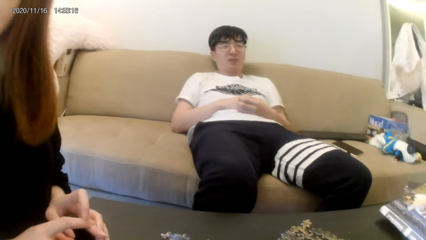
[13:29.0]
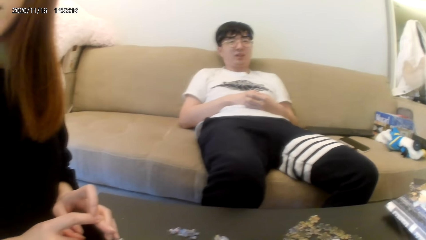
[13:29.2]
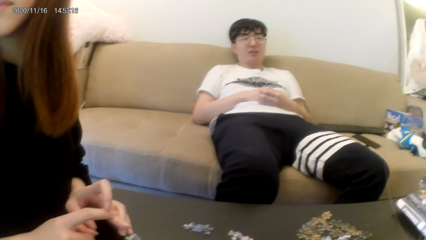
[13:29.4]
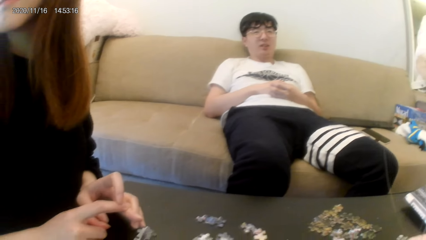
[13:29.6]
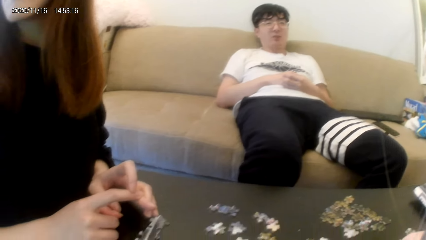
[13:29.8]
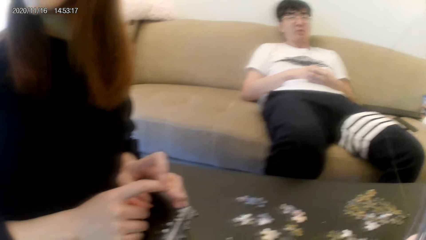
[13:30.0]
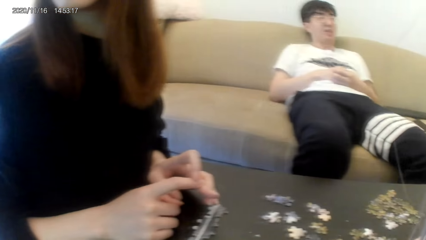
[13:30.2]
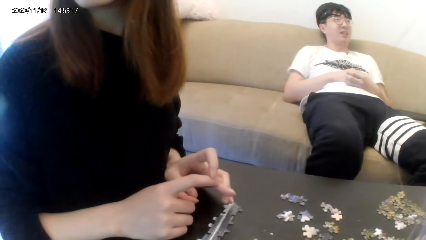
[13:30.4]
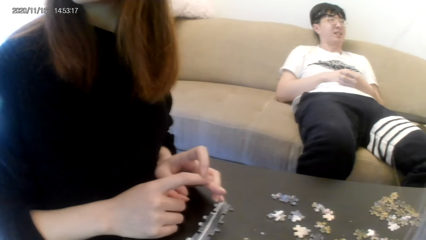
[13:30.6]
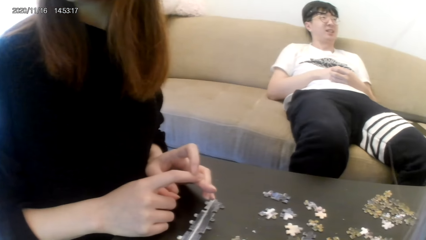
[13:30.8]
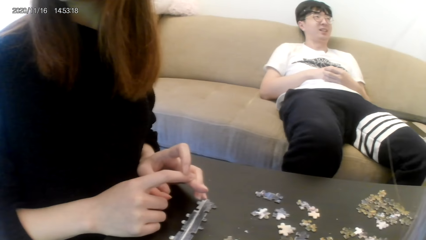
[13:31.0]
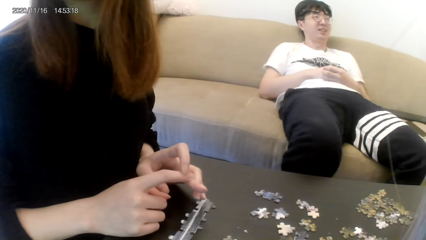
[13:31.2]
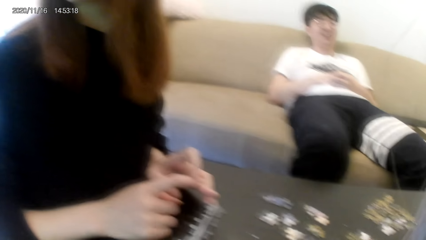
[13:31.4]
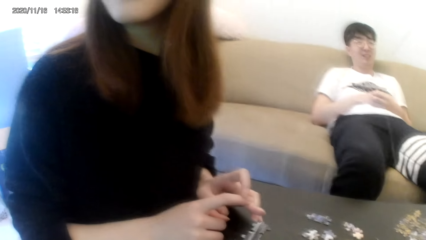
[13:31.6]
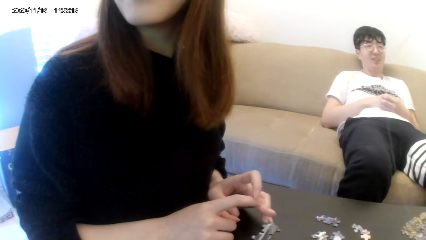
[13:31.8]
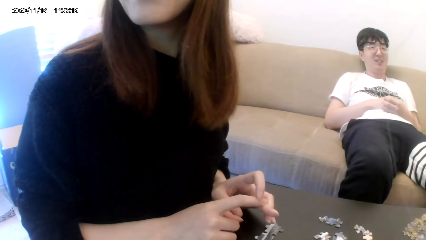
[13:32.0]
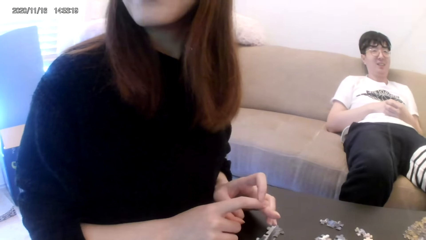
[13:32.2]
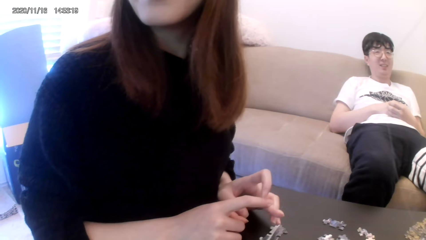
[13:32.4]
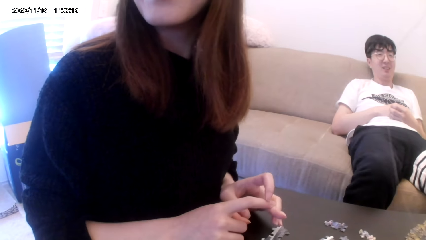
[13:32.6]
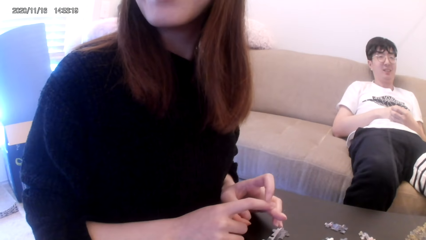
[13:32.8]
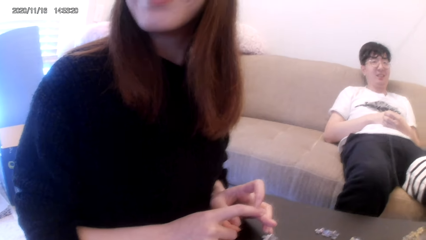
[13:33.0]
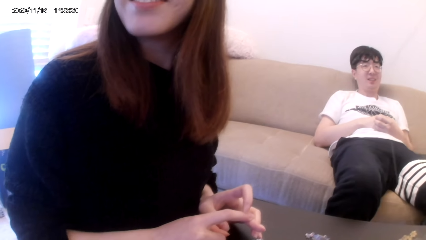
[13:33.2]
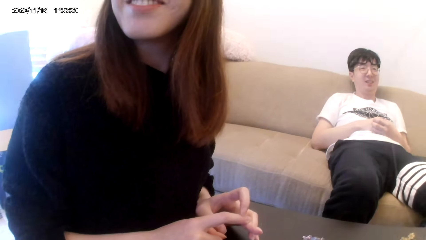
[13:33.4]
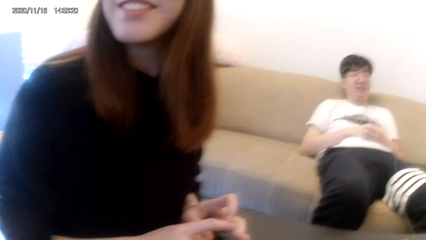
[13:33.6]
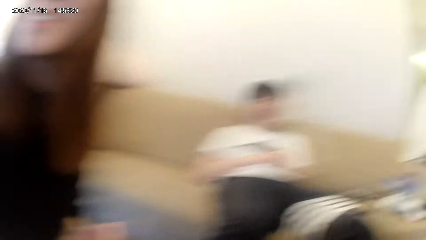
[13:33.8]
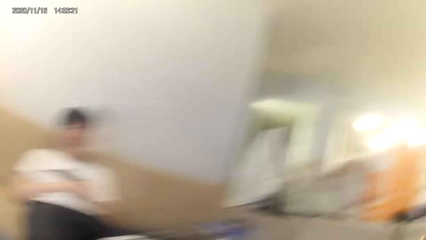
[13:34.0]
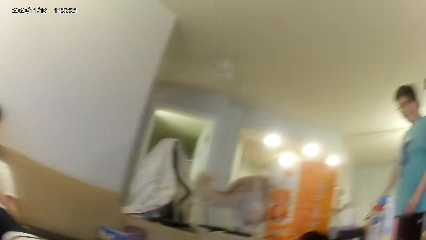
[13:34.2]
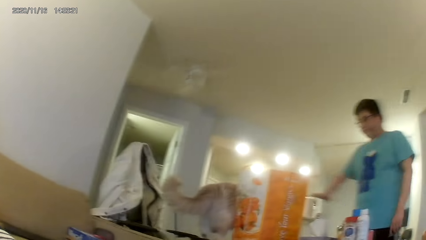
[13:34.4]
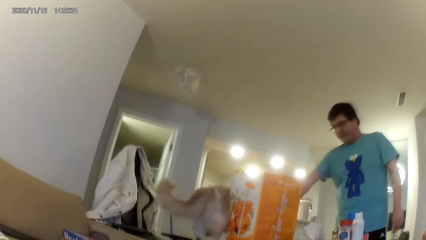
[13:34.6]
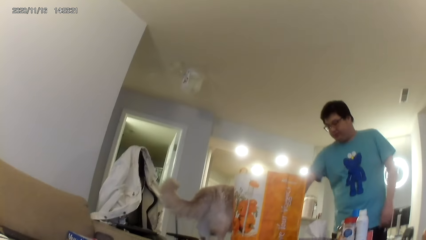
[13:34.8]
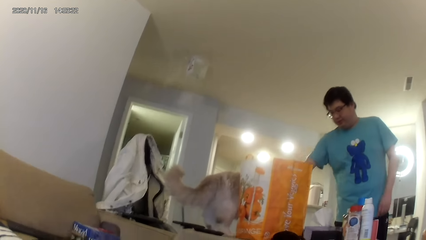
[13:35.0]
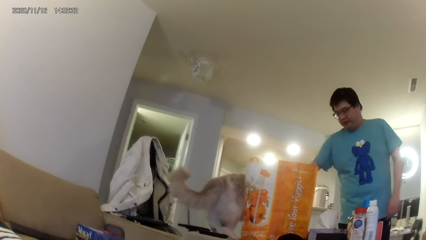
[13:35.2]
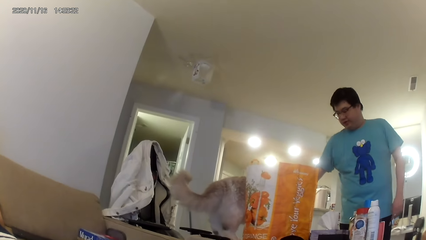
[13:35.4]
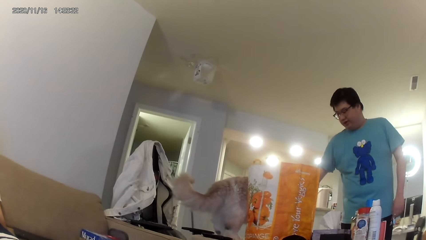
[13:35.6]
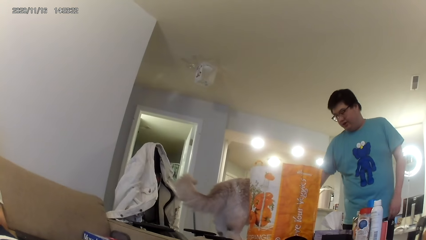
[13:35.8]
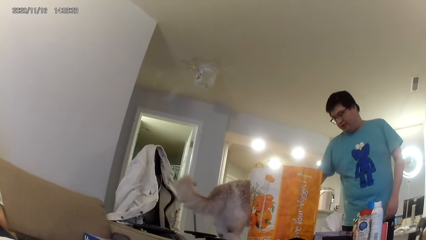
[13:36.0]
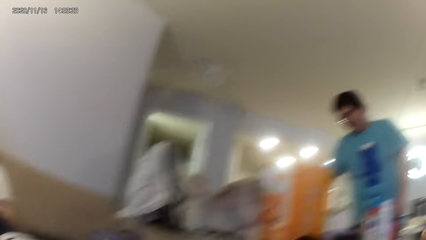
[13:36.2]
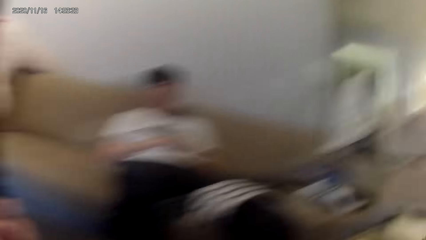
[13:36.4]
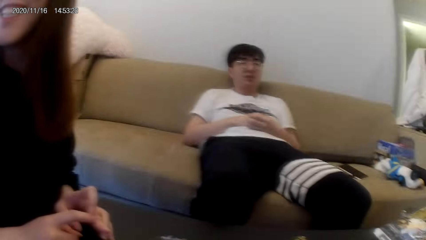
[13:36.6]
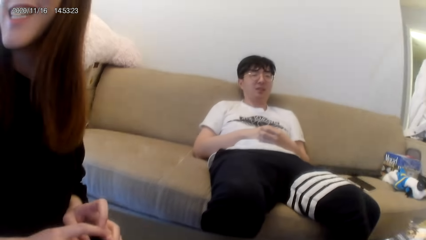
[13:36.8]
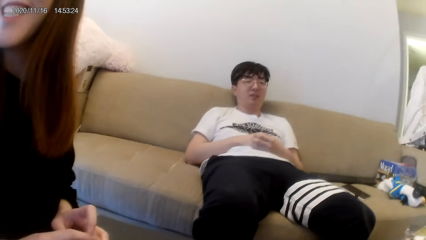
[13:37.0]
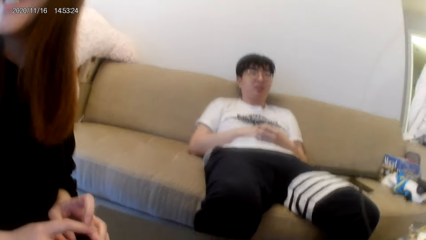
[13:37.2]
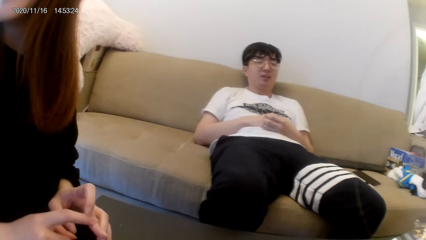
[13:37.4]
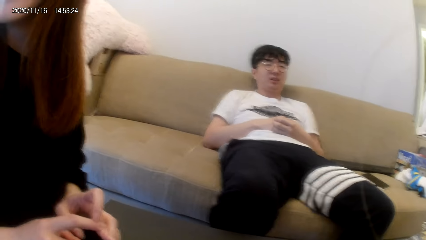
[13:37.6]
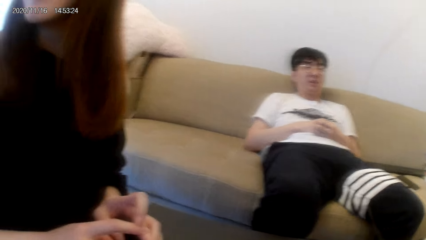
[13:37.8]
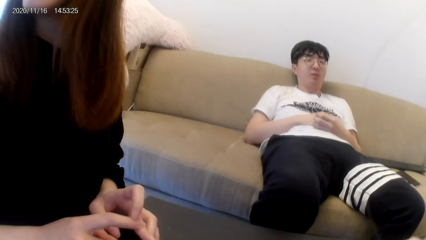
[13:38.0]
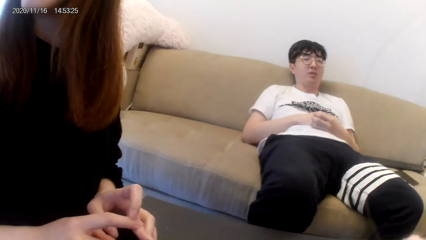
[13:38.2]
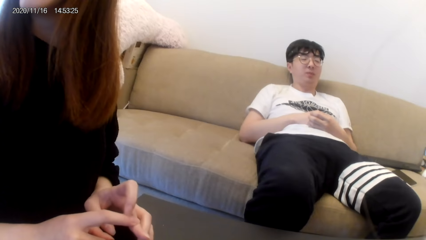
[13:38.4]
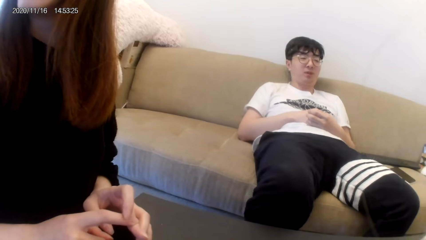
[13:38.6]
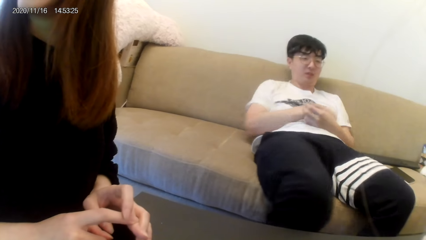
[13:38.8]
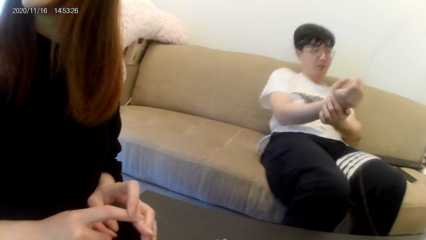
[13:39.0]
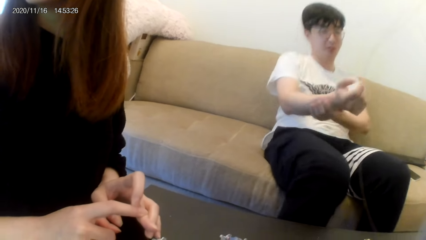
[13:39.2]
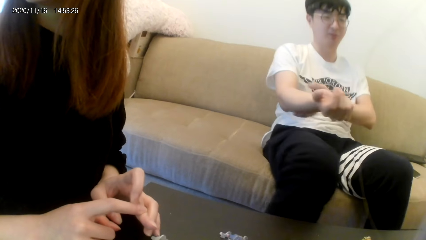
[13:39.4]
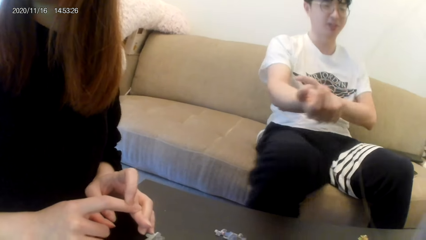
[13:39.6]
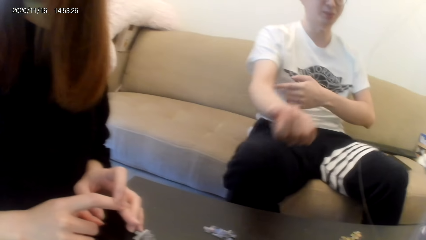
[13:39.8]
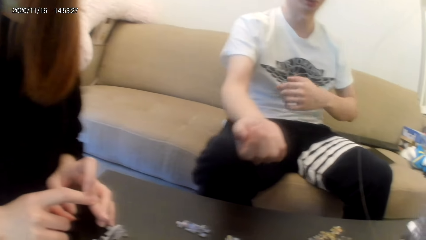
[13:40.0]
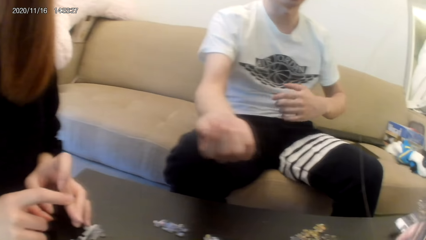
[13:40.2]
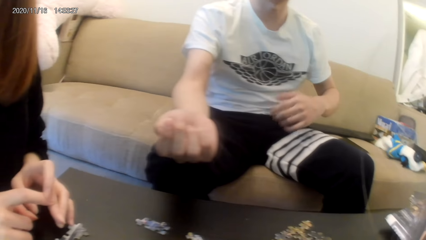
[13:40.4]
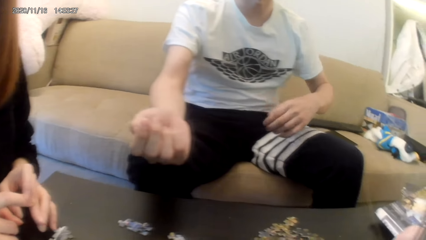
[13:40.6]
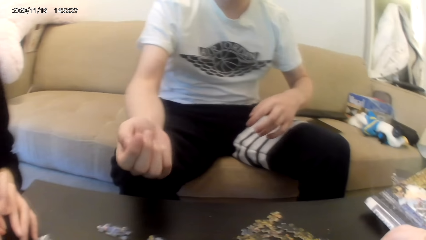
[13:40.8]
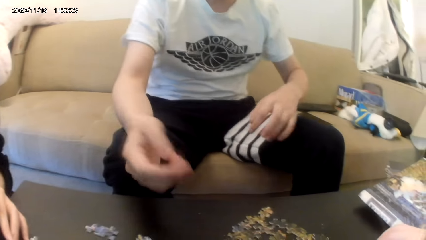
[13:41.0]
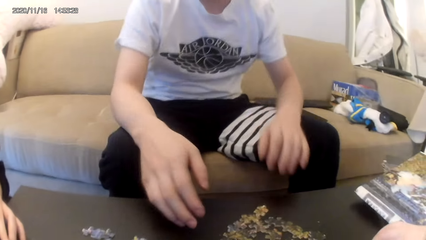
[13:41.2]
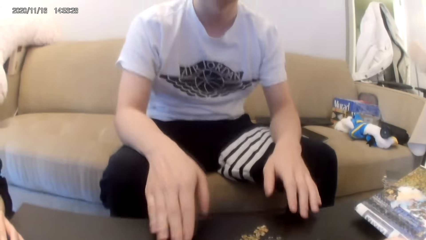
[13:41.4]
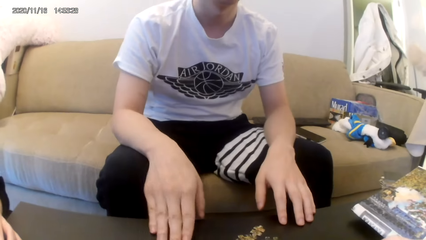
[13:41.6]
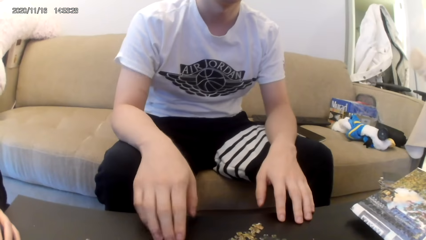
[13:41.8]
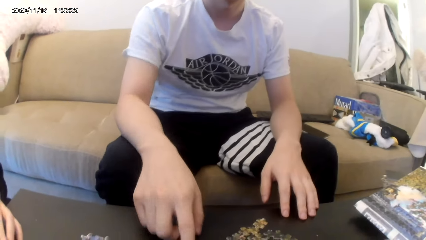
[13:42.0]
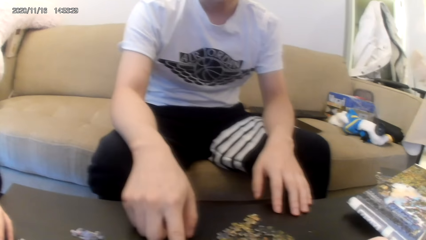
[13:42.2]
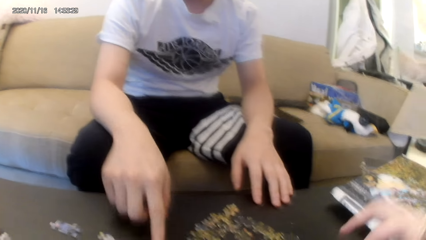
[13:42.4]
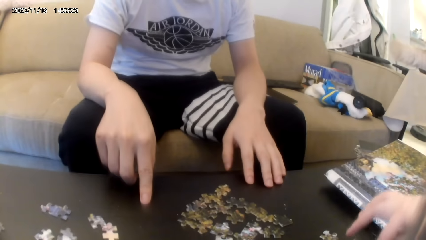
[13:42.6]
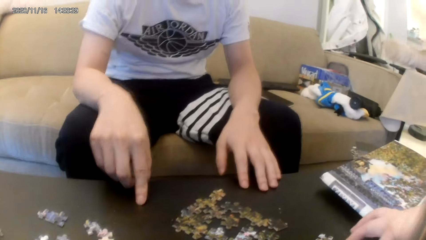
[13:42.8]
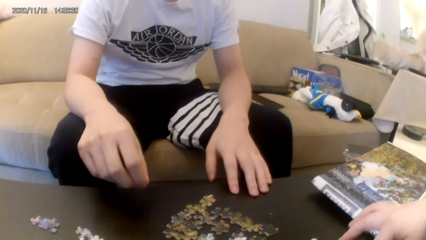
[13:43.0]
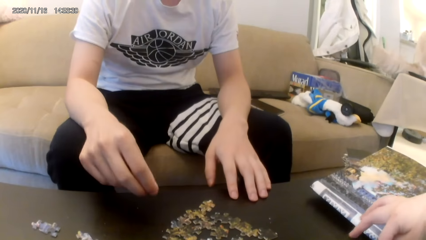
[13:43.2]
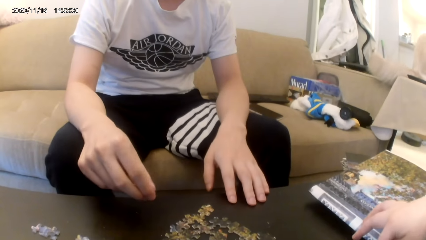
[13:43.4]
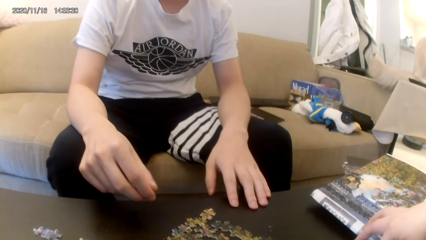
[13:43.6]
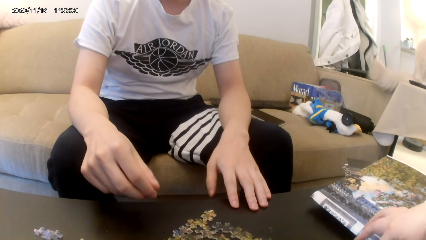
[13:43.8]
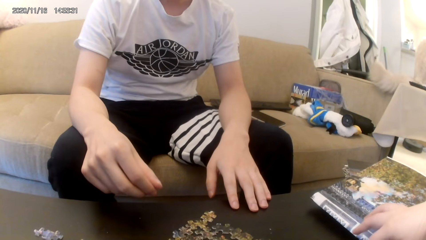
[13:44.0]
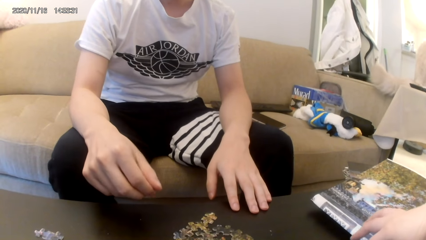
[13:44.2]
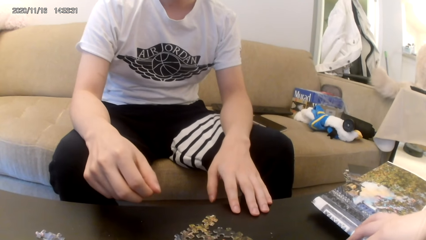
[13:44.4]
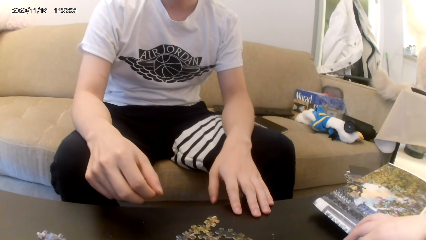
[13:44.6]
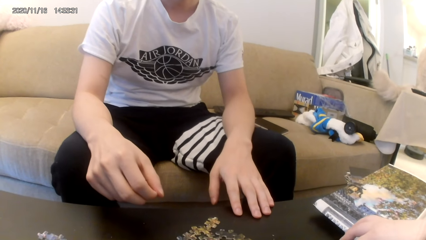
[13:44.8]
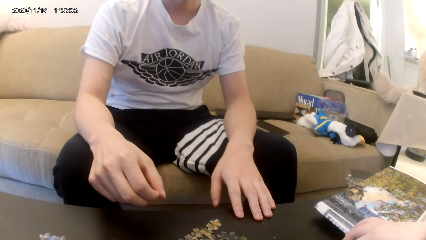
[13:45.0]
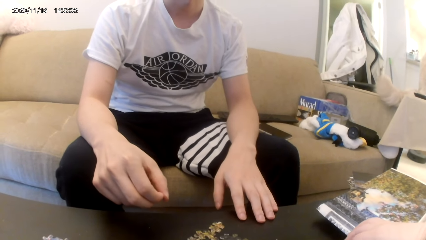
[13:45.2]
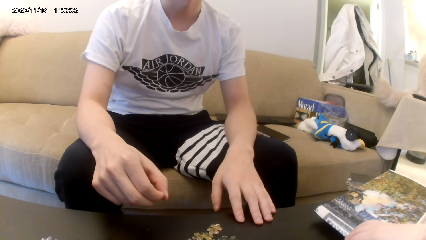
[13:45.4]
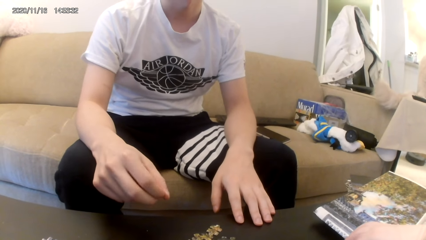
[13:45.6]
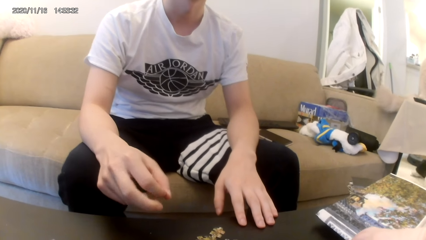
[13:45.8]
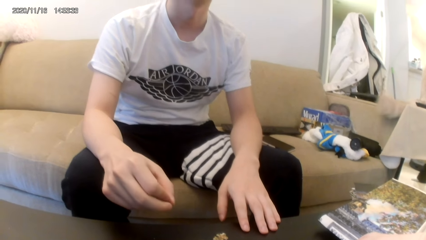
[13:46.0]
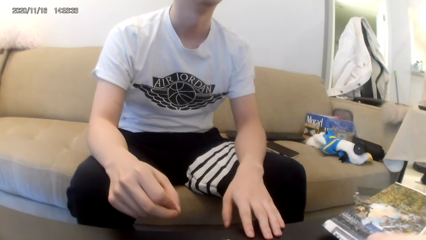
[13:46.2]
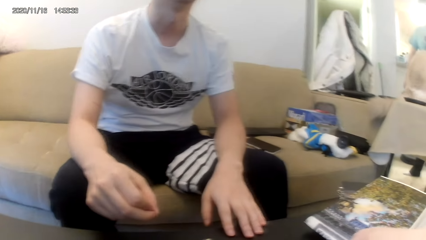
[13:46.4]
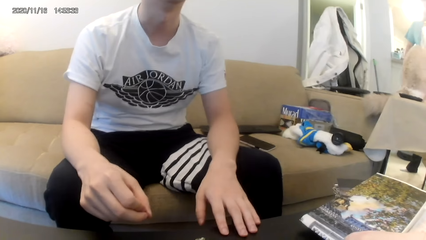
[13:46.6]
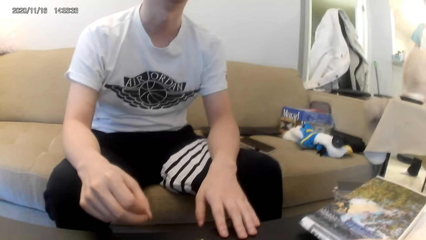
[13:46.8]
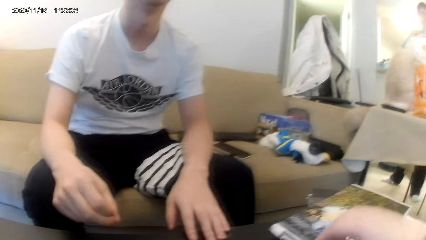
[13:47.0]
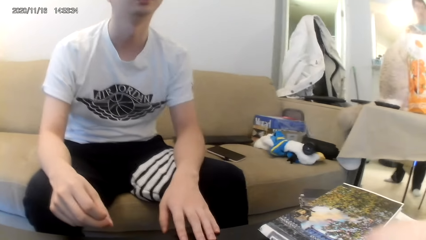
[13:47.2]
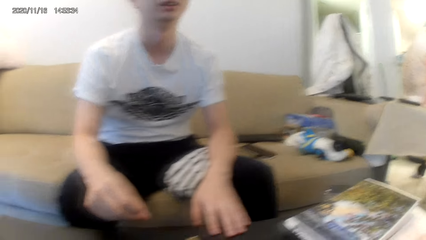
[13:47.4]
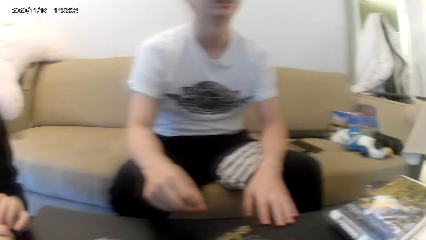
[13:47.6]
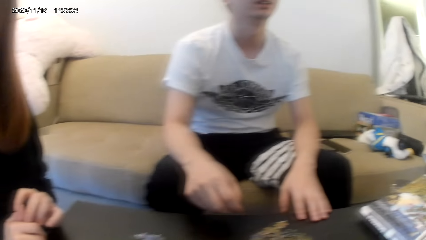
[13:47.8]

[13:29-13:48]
A person moves around. Another person holds a wrist. The other person places hands on the table. The camera wearer holds the puzzles.
